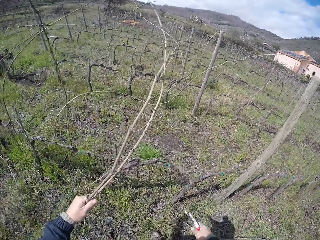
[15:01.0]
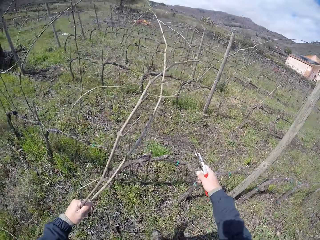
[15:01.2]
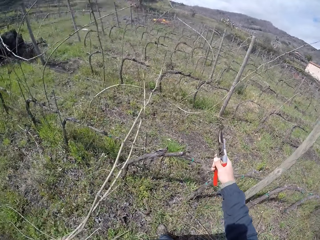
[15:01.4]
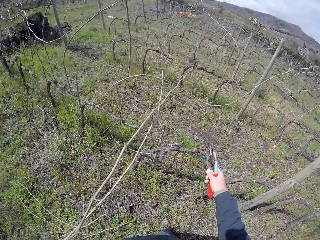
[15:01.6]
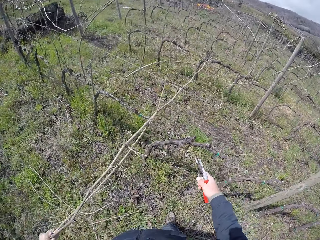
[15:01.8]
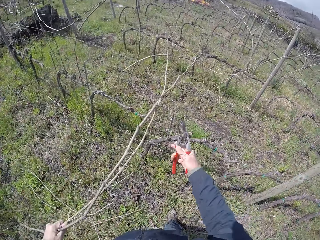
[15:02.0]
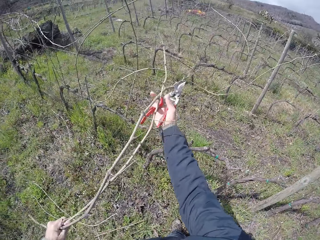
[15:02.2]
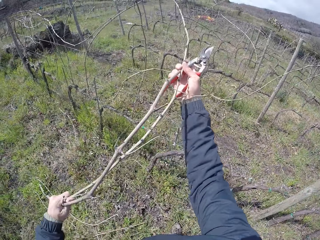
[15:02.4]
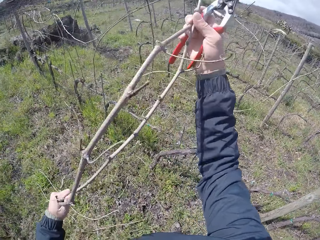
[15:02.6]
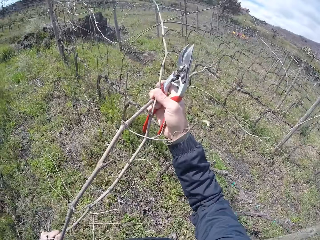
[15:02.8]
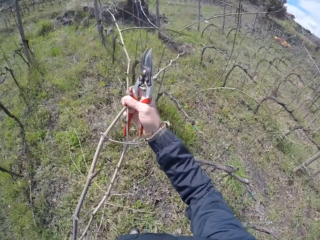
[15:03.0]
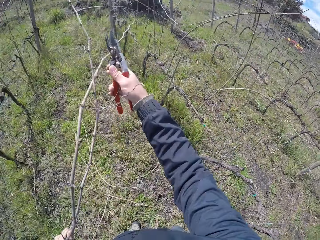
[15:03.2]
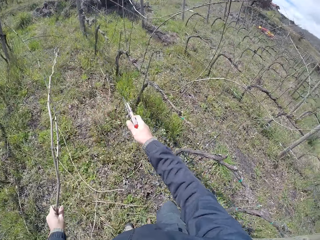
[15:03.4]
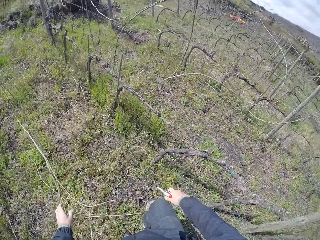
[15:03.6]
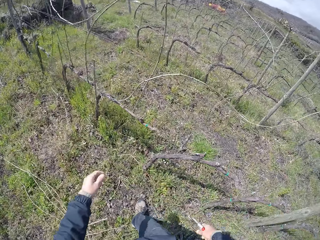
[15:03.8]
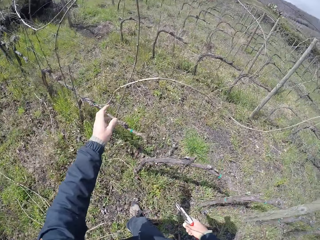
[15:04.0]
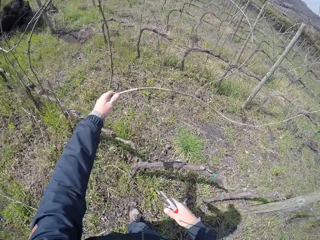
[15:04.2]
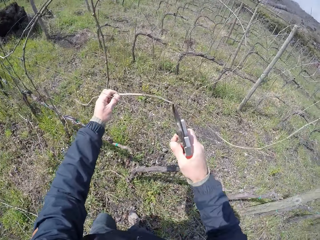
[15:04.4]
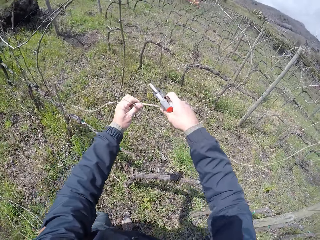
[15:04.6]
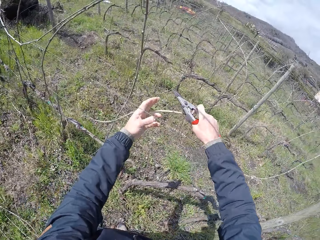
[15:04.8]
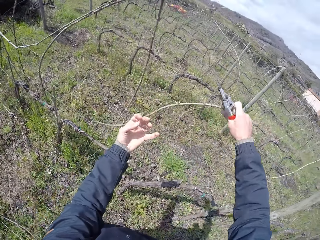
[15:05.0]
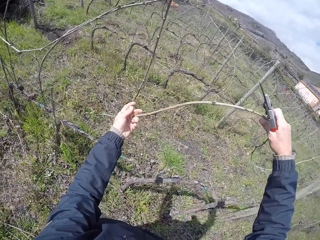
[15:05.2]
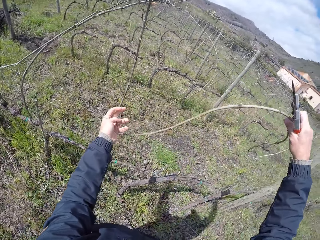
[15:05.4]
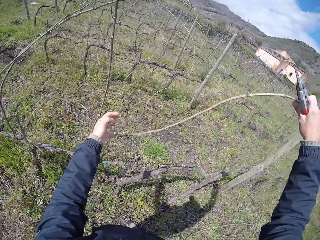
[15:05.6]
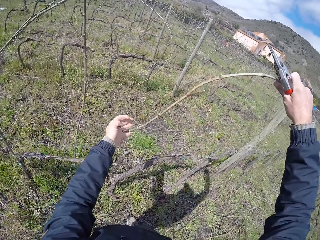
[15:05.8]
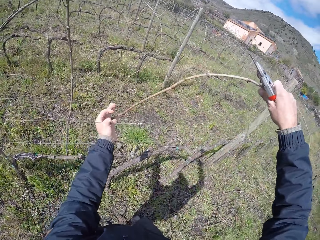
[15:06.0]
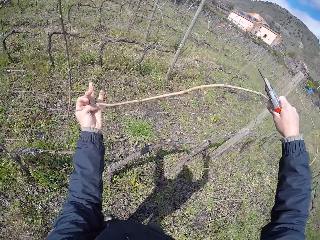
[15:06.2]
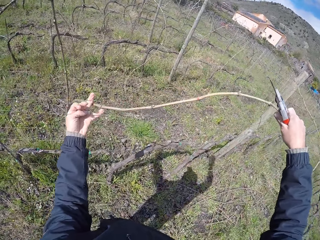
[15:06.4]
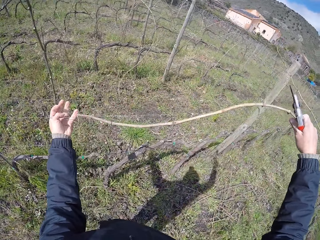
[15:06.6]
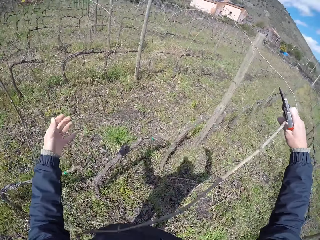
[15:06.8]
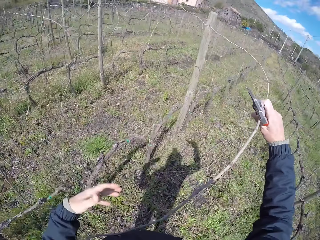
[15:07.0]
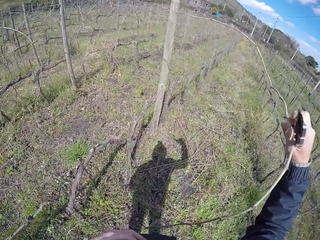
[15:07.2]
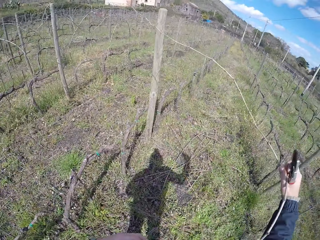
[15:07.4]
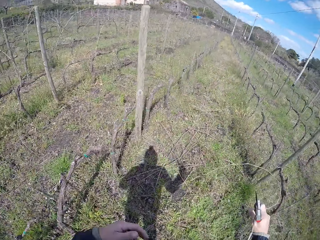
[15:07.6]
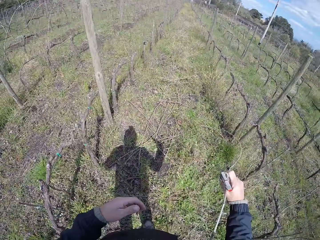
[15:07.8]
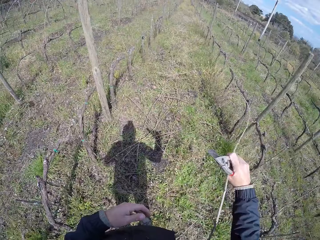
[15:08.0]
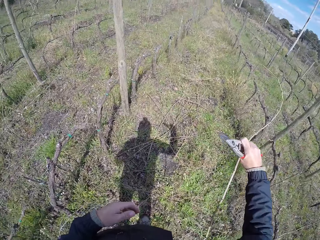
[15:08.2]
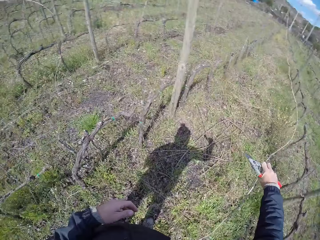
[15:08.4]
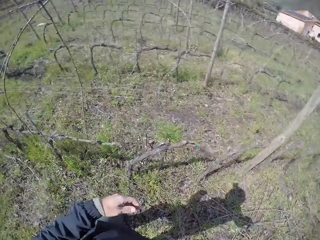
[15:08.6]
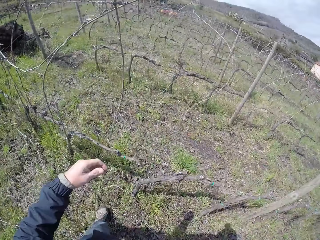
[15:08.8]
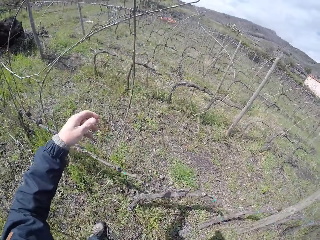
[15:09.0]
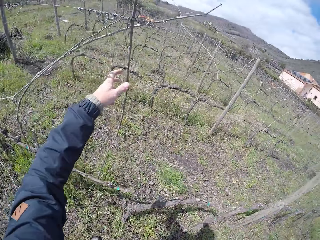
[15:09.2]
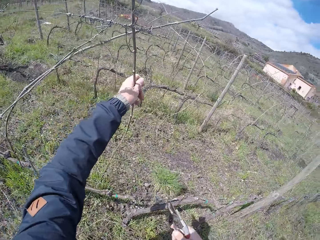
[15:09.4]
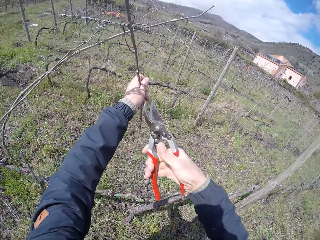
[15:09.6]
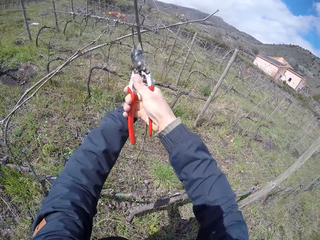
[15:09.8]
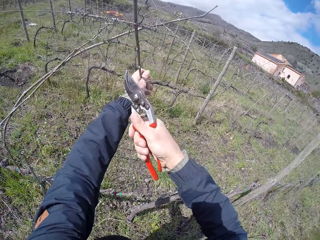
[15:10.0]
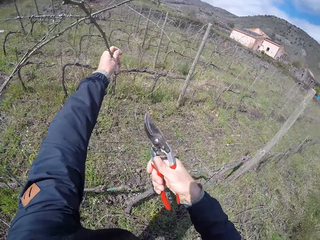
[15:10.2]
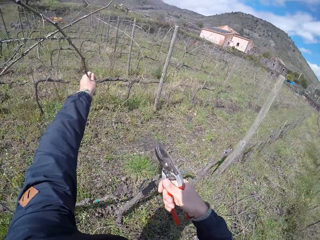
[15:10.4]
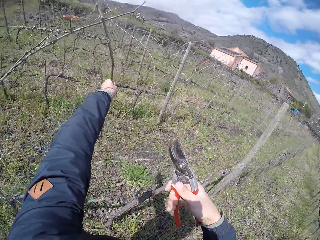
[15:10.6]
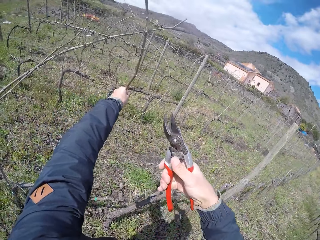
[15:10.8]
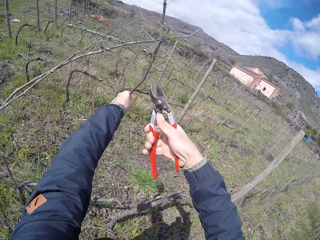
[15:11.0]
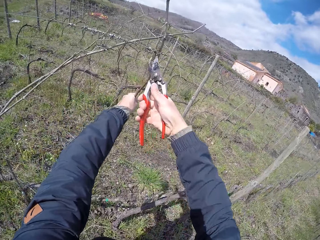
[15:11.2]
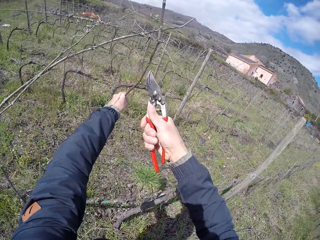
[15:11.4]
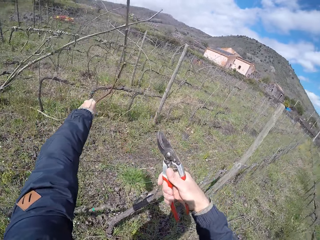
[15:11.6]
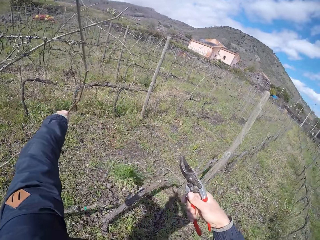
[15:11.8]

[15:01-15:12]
The camera wearer removes branches from the wired fence with his hands to the floor. He throws a dried stick to the ground. He picks a dried stick from the fence and throws the dried stick to the ground. He picks a dried stick from the fence. He cuts a branch in his left hand with the pruner, a pruning knife, in his right hand.

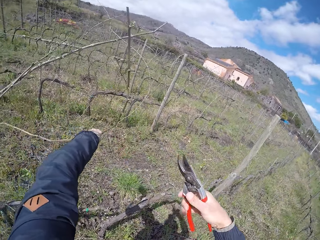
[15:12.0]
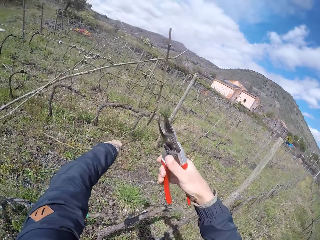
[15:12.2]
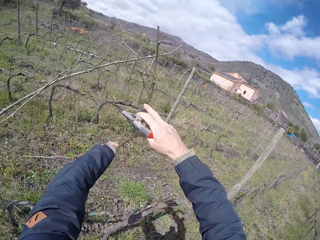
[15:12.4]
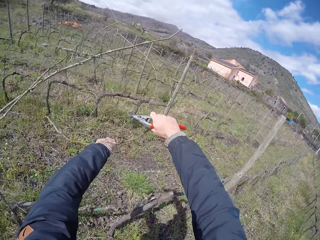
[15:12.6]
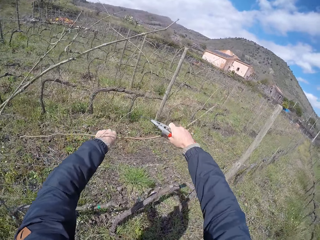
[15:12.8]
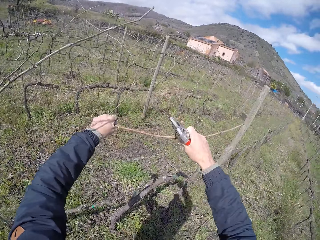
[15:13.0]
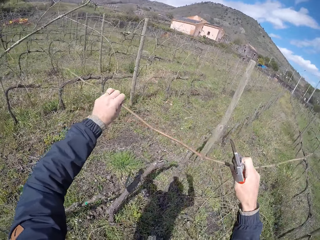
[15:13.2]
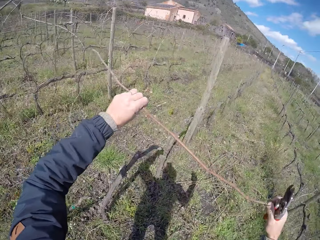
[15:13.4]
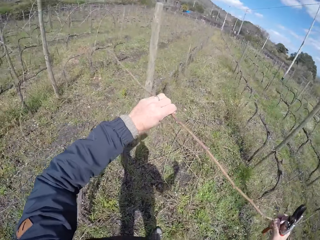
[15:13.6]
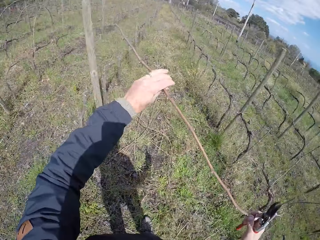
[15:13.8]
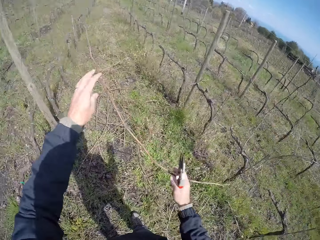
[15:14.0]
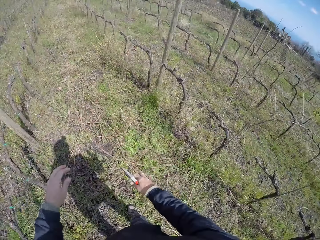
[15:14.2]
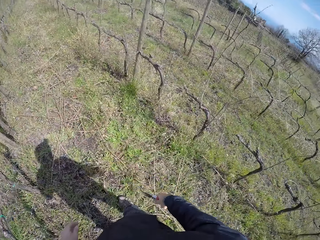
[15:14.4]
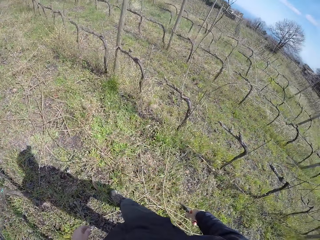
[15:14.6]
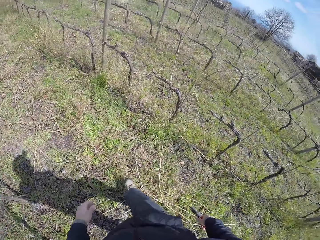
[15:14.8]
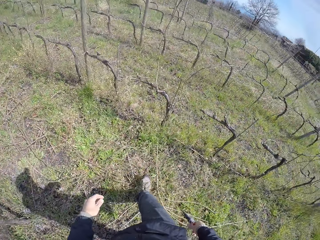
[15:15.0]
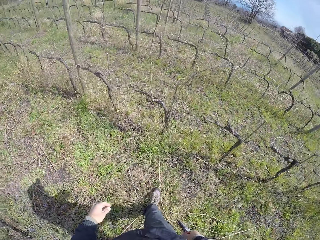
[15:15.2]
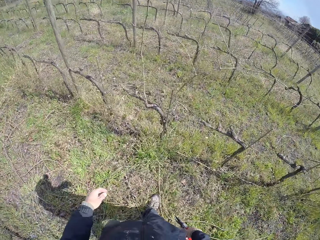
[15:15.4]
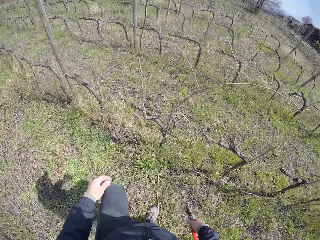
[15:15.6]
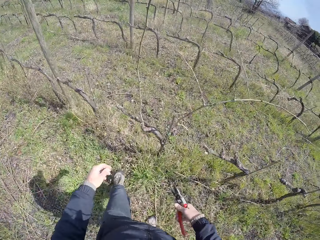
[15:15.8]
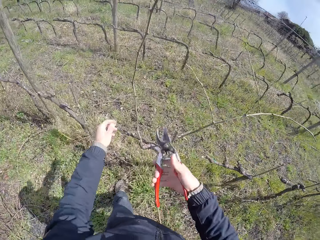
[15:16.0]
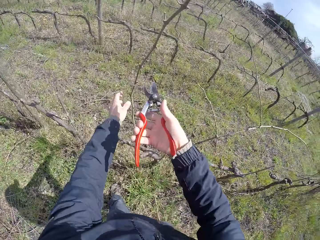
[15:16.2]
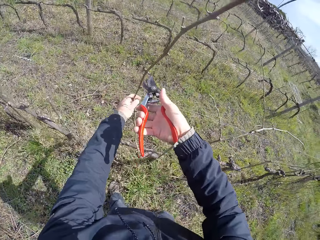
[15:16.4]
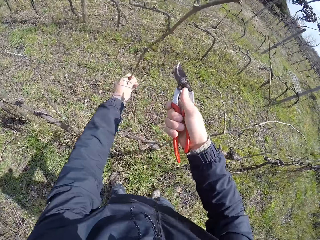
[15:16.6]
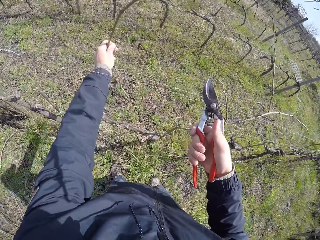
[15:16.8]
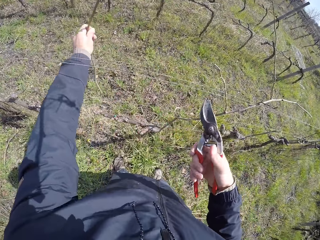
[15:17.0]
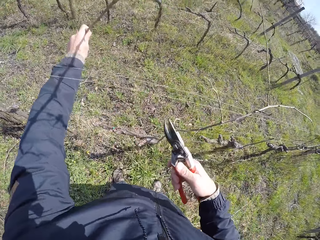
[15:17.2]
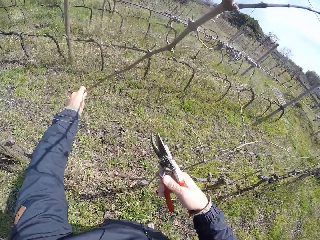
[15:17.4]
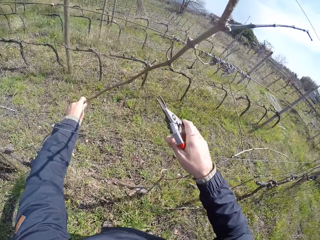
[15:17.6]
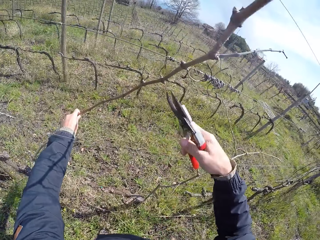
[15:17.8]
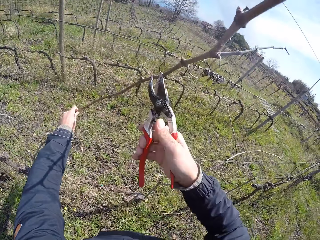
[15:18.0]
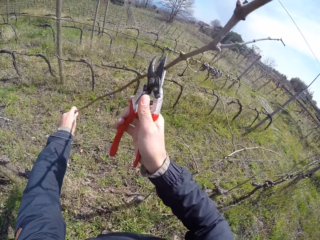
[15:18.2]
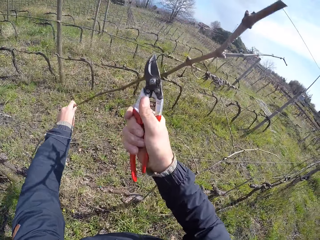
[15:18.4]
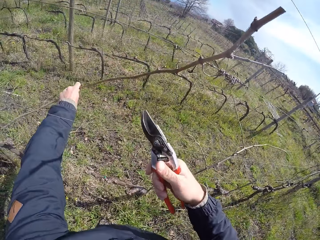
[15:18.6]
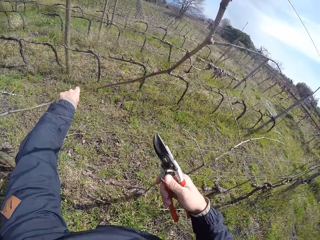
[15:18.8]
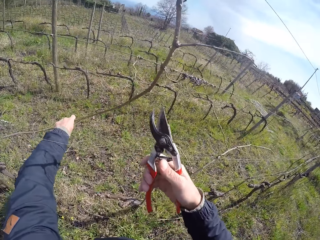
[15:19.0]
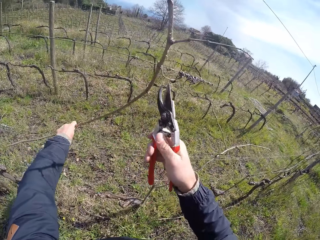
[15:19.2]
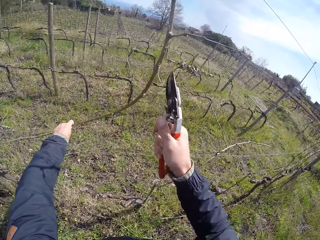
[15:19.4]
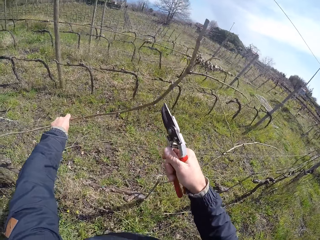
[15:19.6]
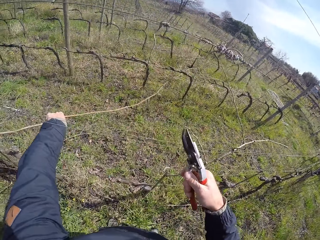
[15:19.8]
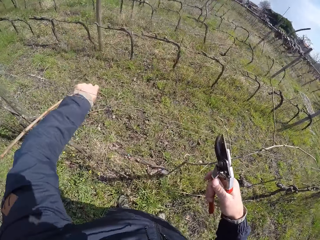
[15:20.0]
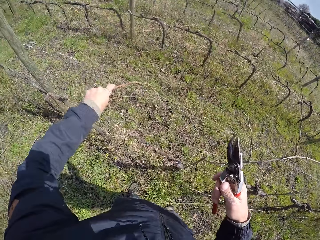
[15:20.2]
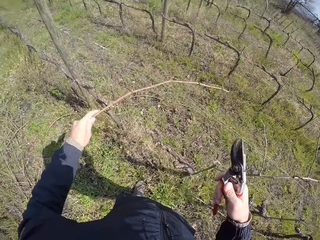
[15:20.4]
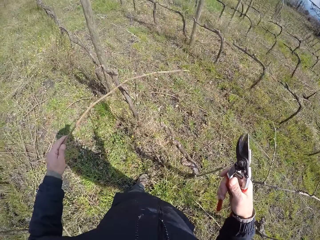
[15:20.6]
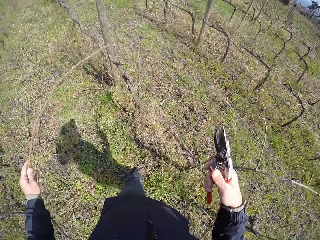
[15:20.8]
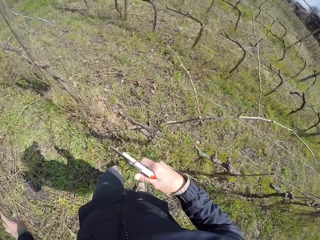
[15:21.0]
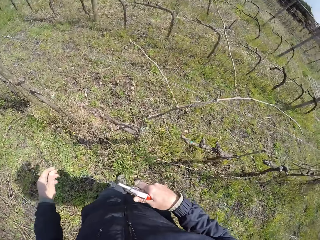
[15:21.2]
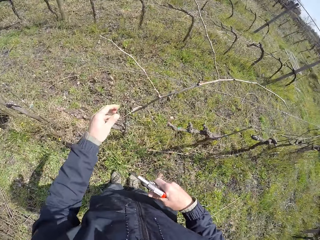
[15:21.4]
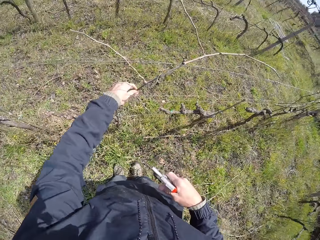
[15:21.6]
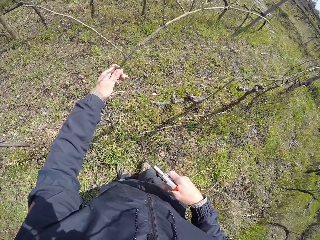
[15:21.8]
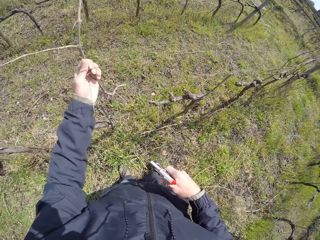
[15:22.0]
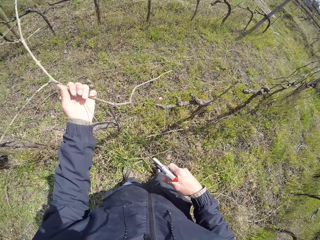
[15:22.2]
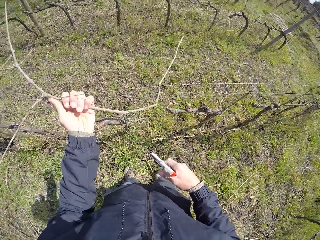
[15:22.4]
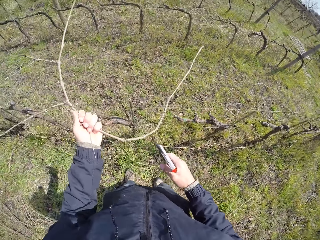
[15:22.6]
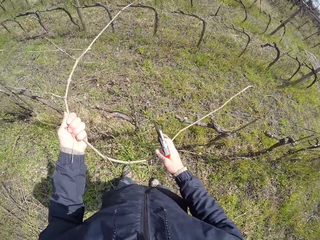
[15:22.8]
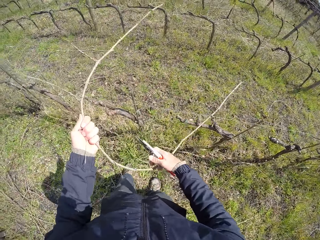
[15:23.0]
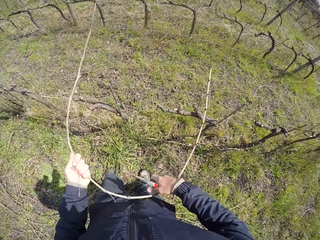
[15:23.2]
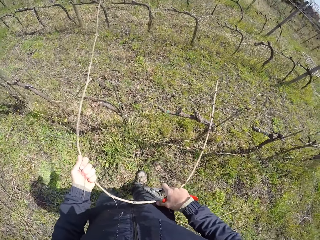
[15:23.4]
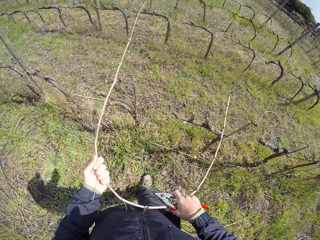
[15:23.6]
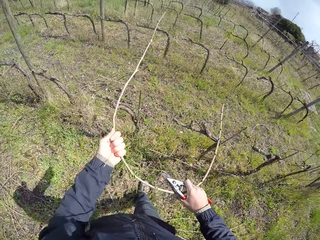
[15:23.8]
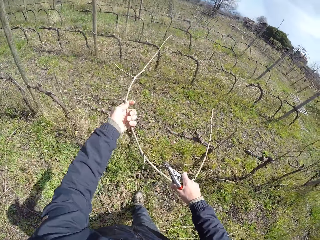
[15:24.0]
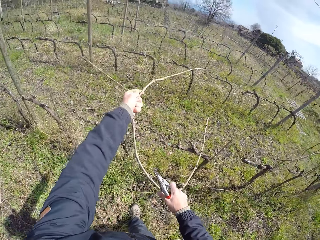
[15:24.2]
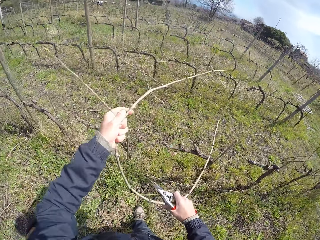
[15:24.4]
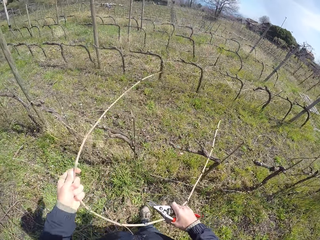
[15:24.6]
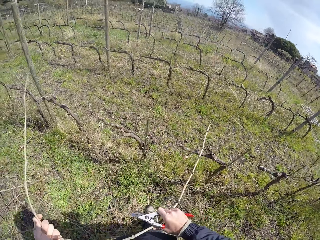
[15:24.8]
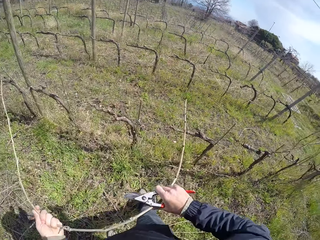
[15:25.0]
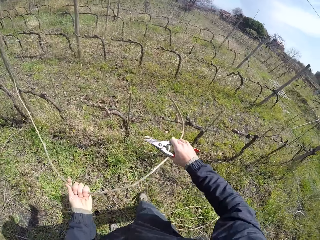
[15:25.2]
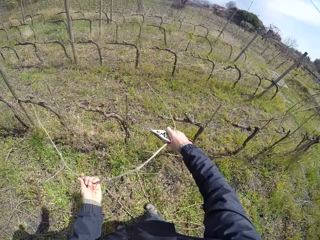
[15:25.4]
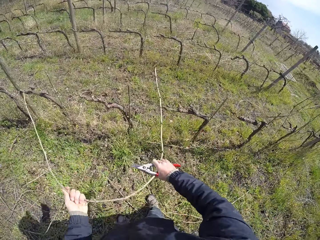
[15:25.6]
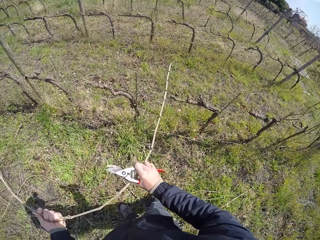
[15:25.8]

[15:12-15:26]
The camera wearer removes branches from the wired fence with his hands to the floor. He throws a dried stick to the ground. He cuts a branch in his left hand with the pruner, a pruning knife, in his right hand. He removes branches from the wired fence with his left hand to the floor. He throws a dried stick to the ground. He picks a dried stick from the fence. He removes branches from the wired fence with his hands to the floor.
